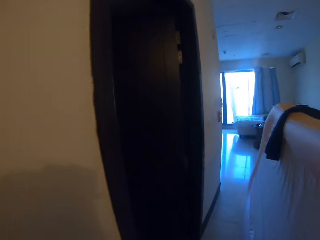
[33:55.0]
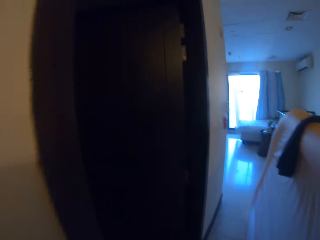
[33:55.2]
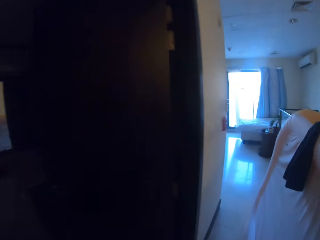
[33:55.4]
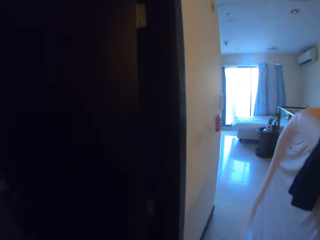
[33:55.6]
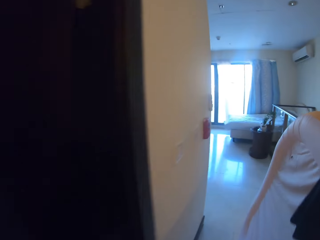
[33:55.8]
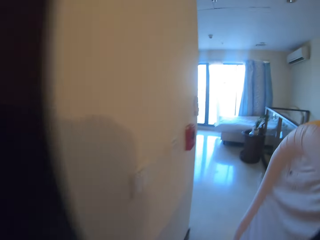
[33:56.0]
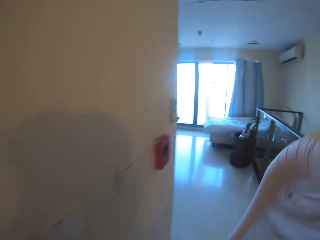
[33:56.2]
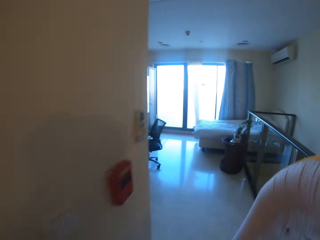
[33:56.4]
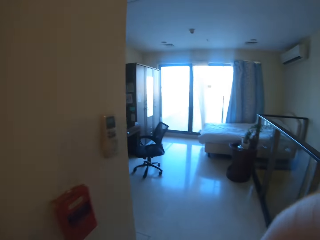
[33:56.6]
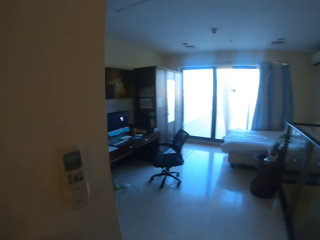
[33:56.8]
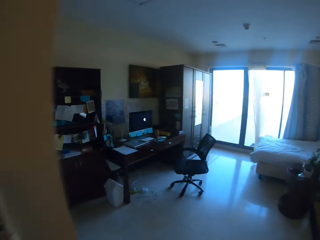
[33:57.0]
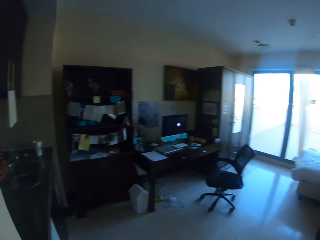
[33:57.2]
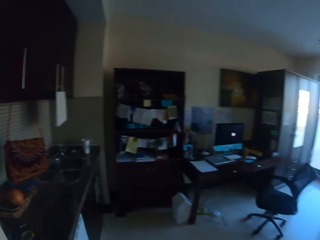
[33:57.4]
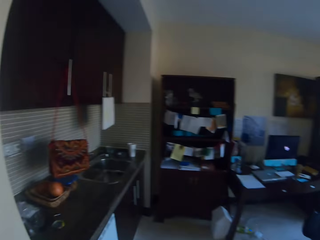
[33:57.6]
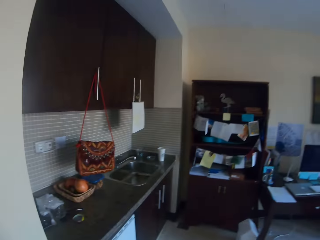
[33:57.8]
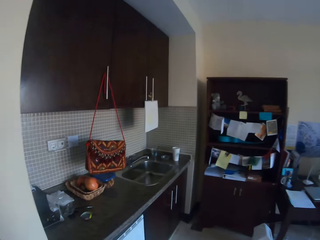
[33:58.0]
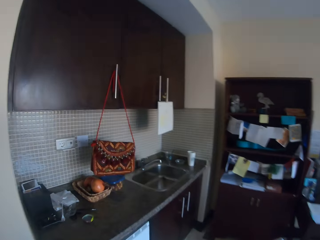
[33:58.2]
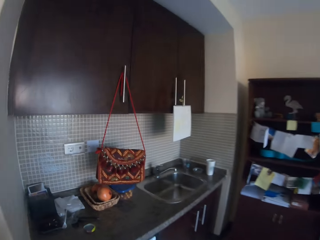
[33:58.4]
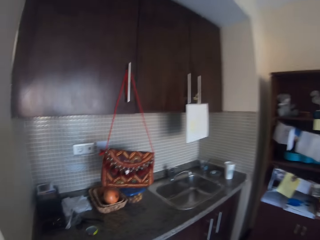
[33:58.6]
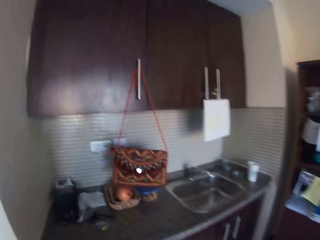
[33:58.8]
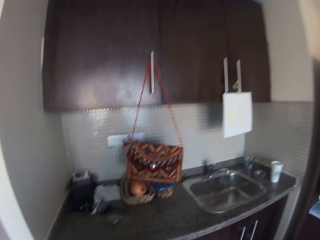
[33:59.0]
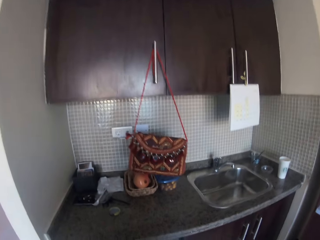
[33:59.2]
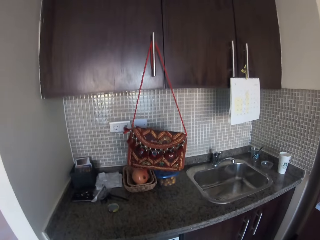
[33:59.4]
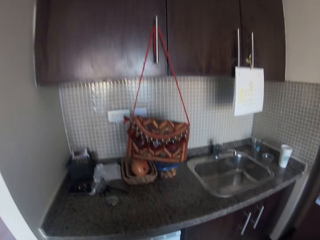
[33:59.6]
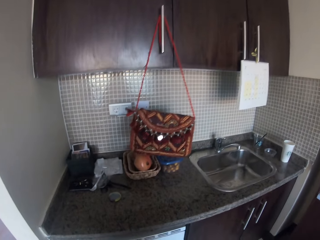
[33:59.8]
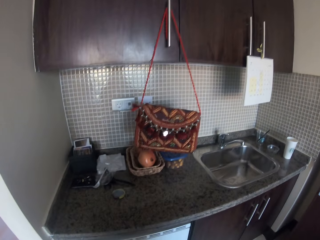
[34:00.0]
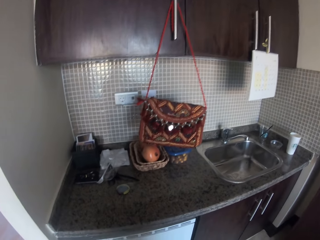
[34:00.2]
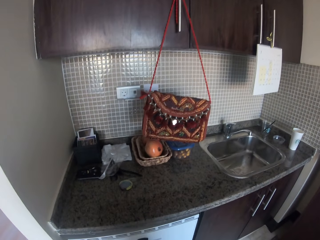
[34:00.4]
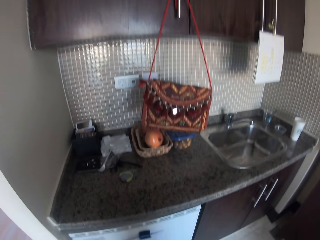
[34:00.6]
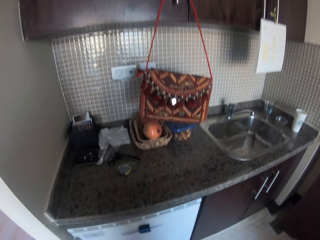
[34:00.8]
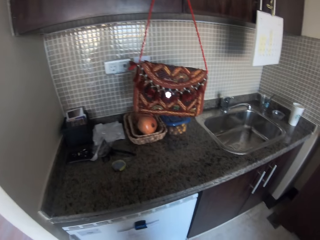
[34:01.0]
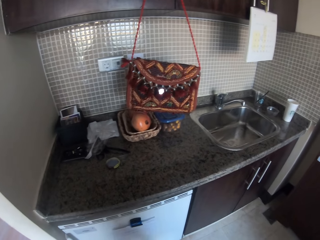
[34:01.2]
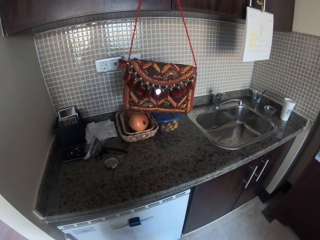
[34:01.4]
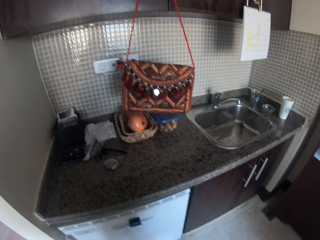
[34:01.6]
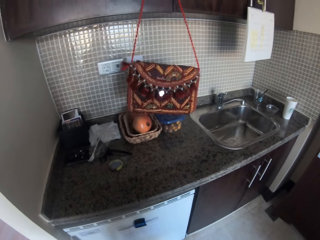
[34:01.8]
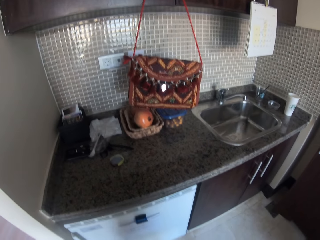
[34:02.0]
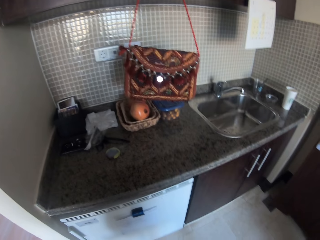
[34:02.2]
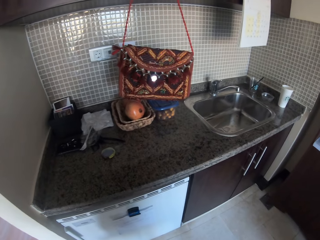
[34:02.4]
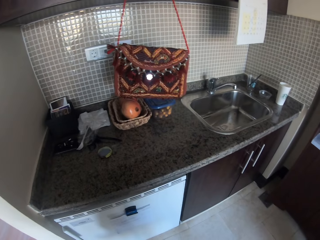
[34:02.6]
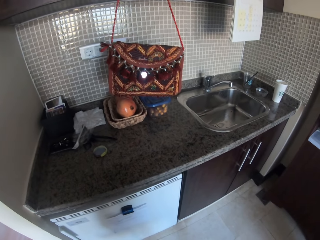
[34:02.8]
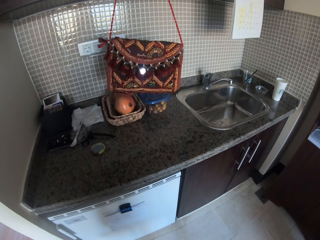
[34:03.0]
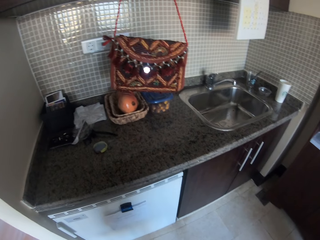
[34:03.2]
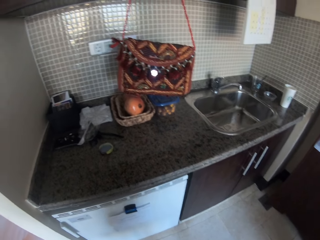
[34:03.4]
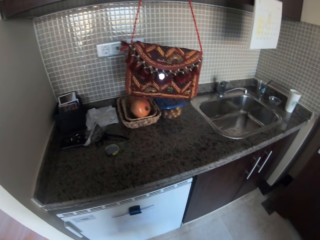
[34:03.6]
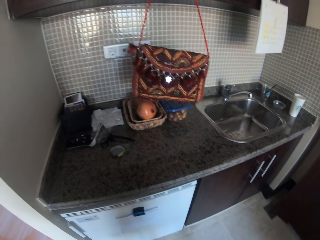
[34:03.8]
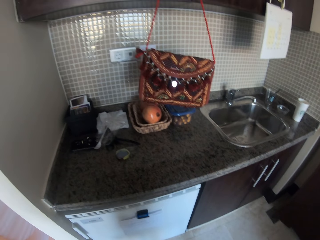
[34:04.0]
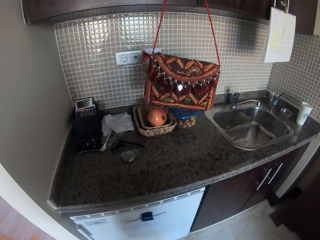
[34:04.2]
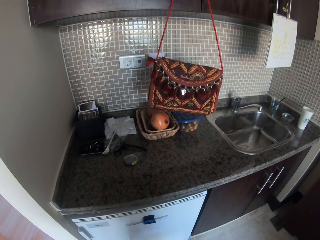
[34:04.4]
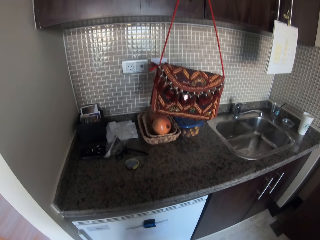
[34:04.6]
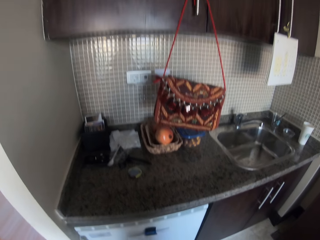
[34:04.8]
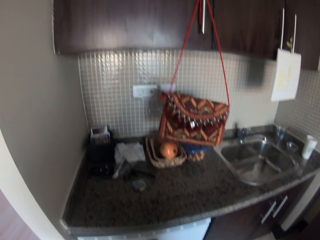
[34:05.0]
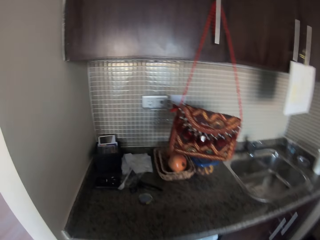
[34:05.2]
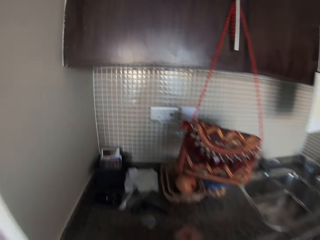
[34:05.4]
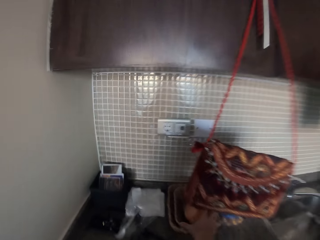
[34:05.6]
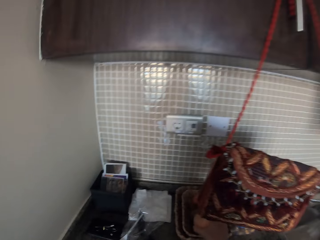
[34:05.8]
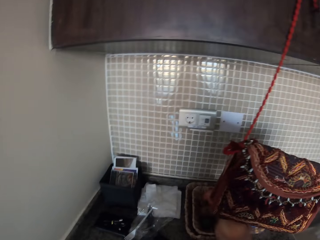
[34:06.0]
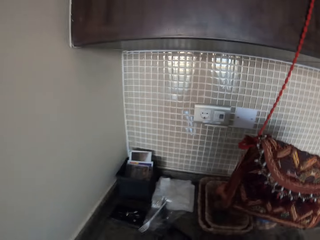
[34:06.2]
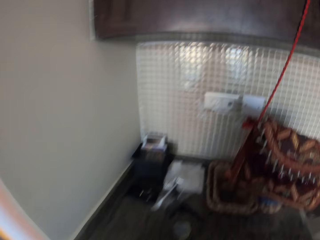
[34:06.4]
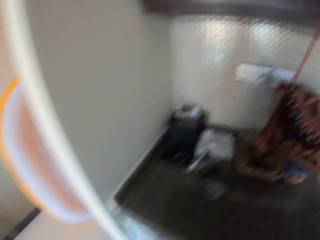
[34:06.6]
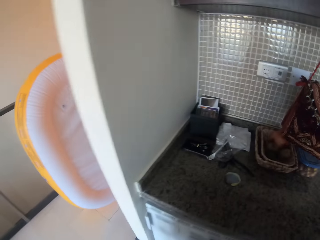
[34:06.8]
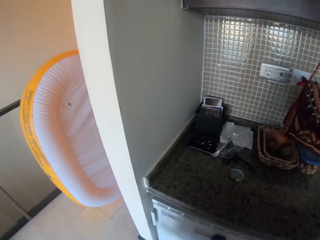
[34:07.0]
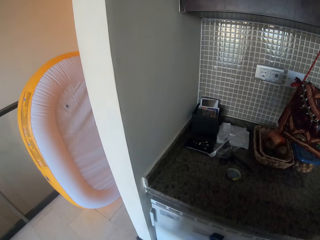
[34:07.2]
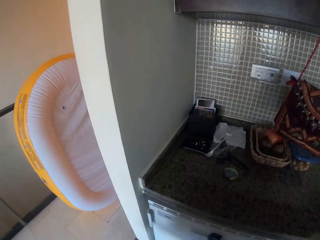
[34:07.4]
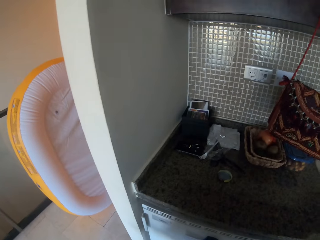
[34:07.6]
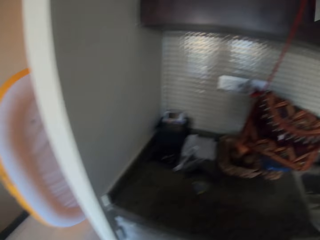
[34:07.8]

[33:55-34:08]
The camera wearer looks around the room.

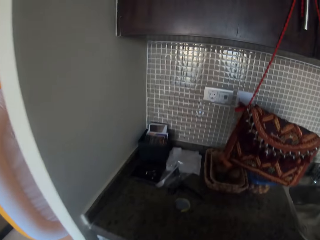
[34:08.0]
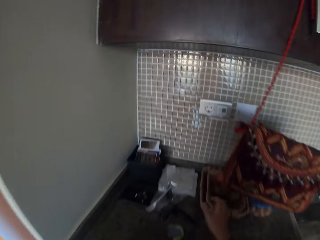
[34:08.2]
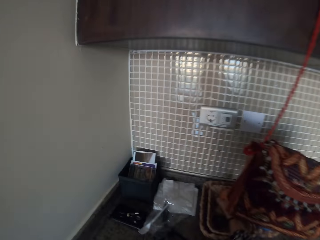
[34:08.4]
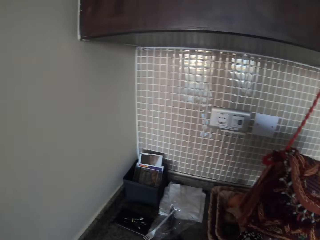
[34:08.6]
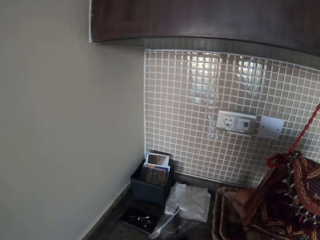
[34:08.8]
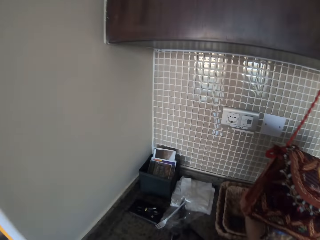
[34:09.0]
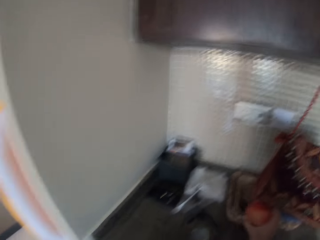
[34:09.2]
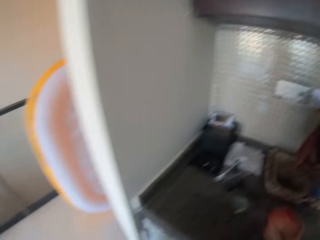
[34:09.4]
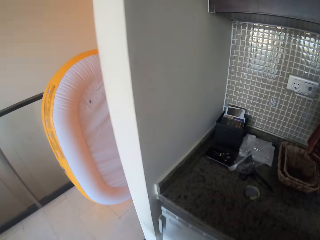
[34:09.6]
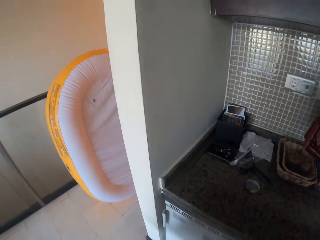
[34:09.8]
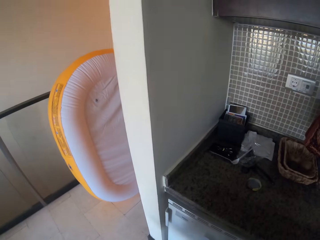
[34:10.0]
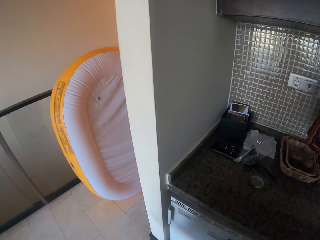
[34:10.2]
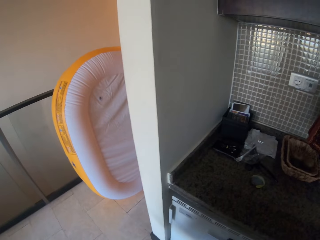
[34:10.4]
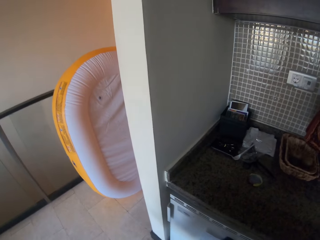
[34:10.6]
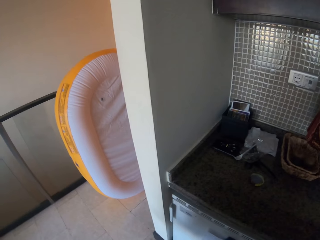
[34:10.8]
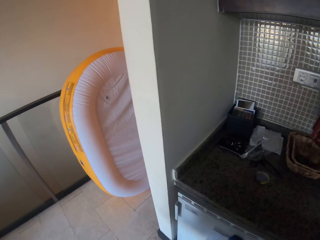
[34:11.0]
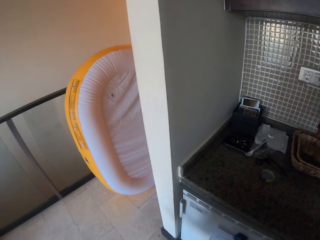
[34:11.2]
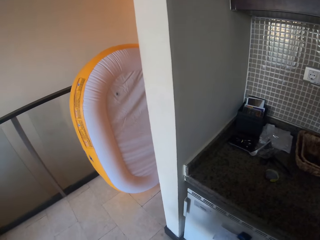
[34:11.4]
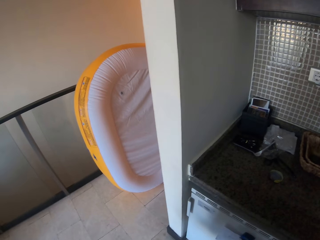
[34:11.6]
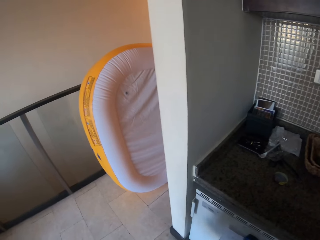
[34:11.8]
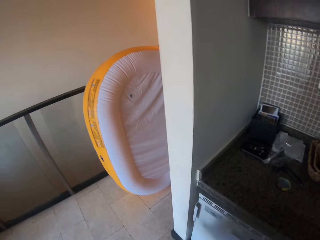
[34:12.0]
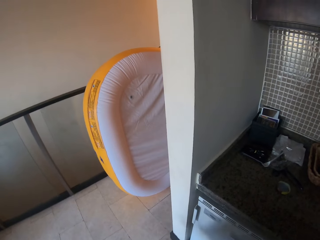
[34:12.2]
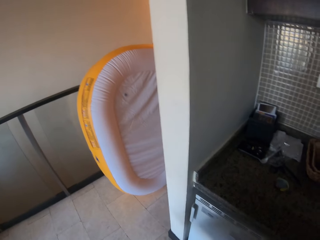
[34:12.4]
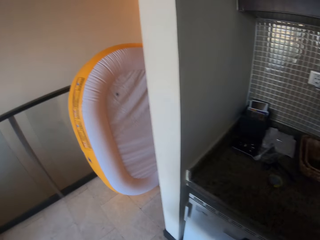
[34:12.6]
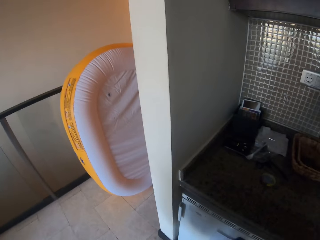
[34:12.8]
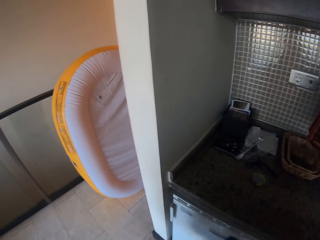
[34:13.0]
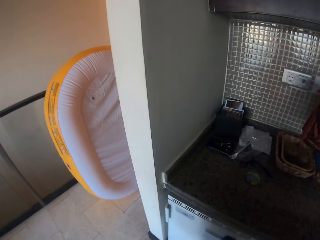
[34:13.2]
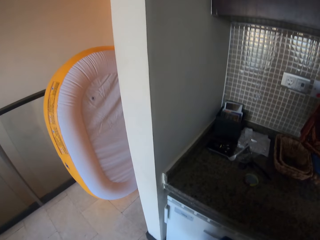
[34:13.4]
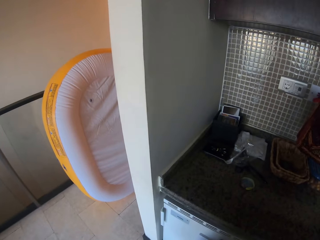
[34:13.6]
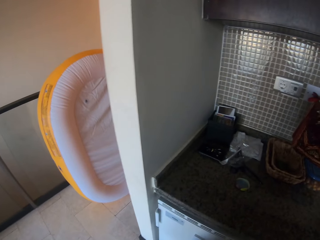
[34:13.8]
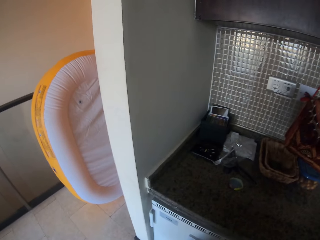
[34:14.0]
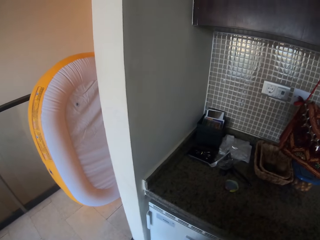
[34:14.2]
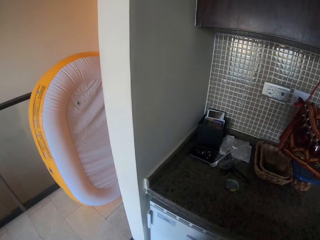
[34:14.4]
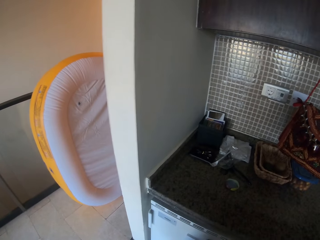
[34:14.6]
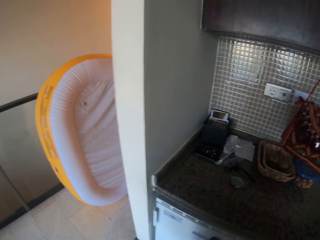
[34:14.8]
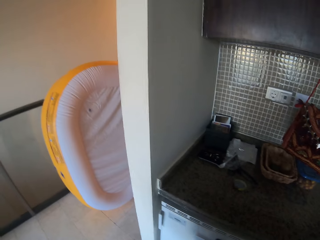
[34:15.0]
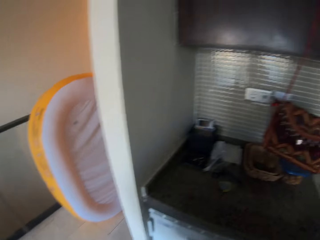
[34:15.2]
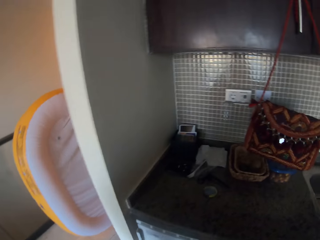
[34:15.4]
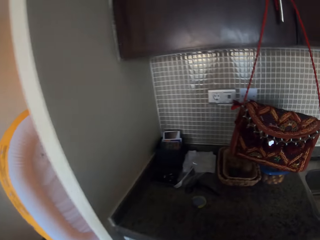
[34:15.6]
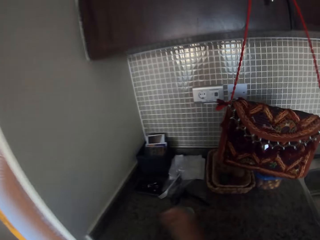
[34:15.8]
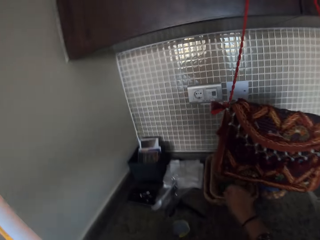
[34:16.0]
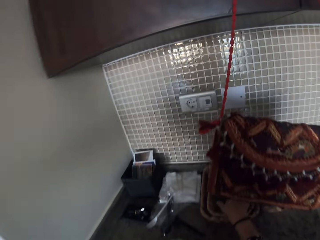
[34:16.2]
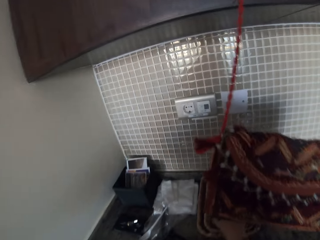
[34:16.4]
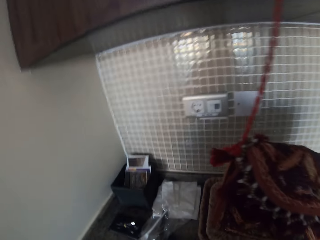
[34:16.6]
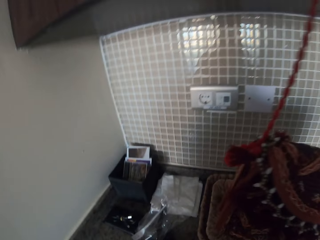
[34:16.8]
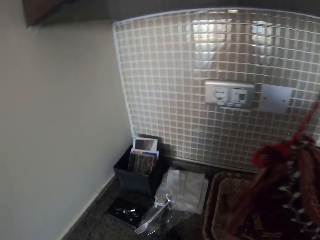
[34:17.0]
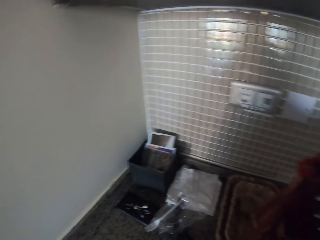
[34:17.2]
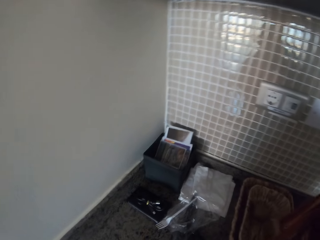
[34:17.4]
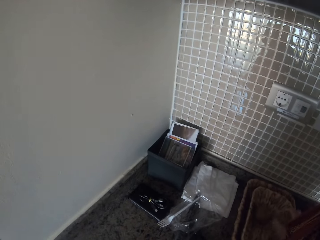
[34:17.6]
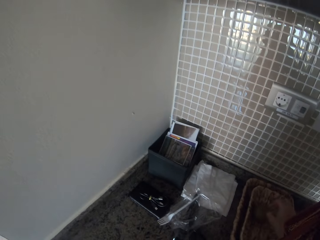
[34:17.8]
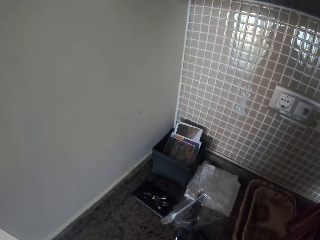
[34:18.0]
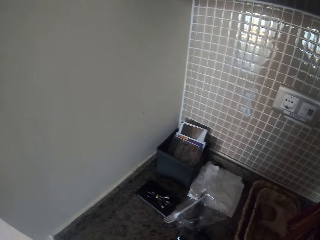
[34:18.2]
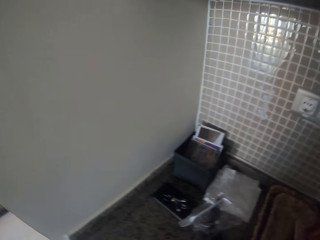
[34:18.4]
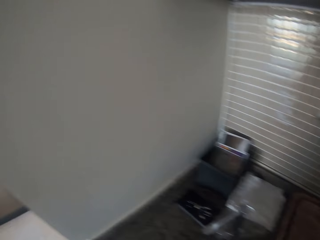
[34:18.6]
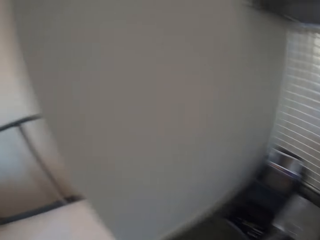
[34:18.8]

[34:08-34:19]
The camera wearer picks mangoes from the sink.
